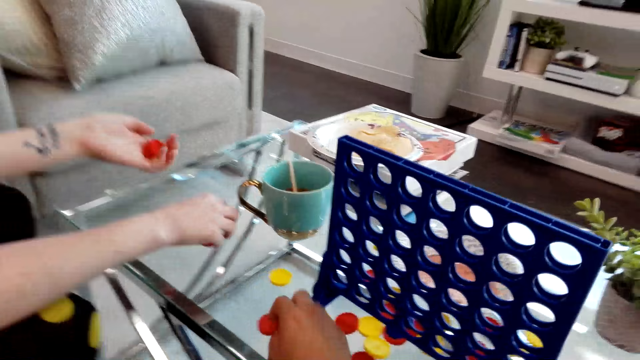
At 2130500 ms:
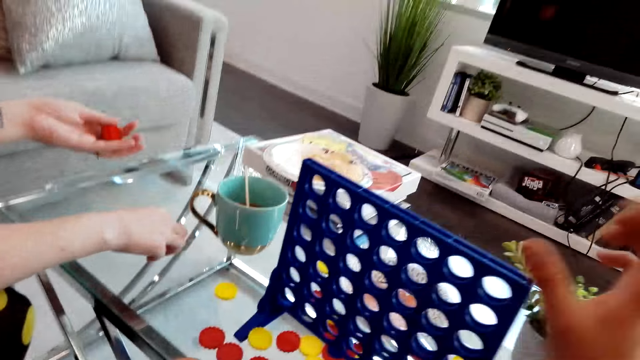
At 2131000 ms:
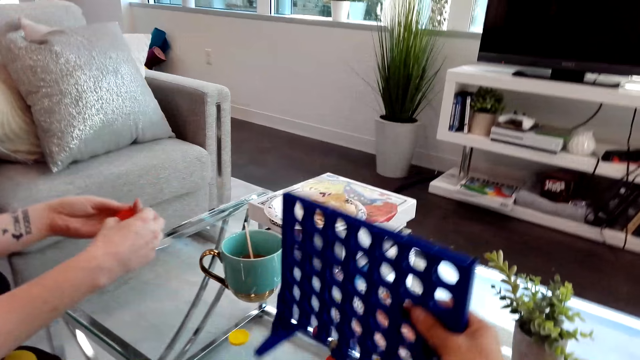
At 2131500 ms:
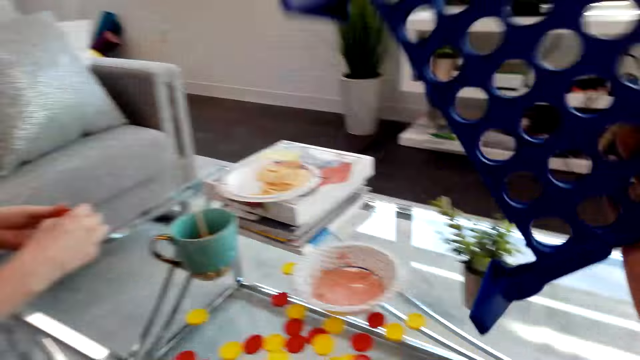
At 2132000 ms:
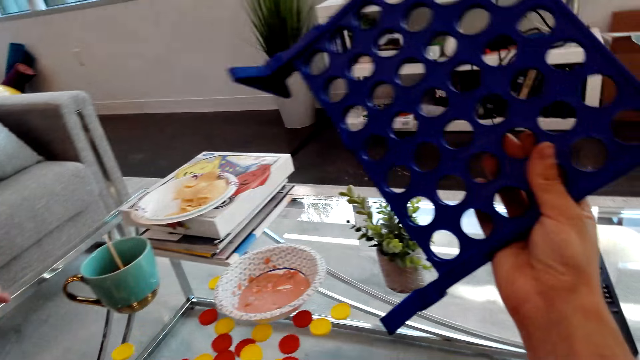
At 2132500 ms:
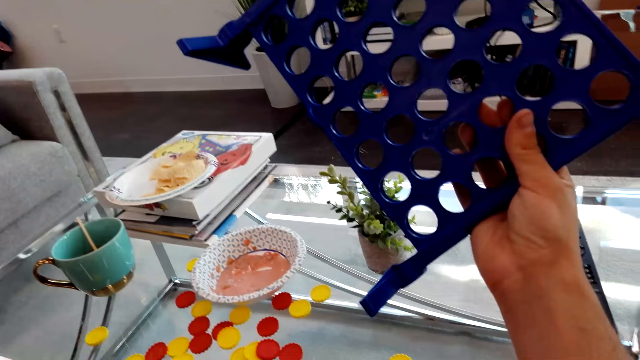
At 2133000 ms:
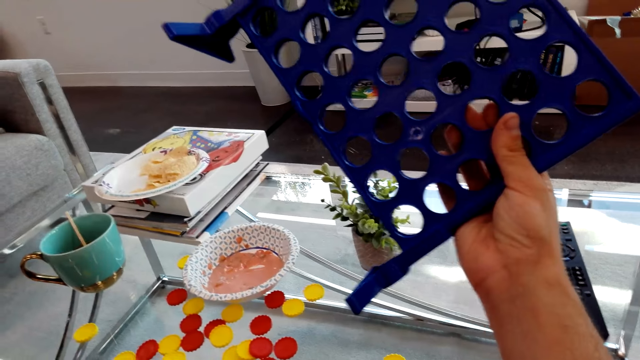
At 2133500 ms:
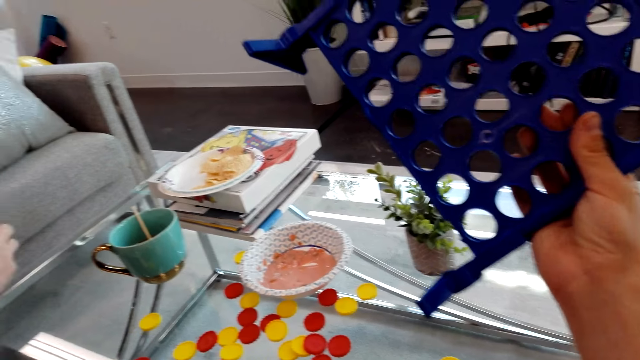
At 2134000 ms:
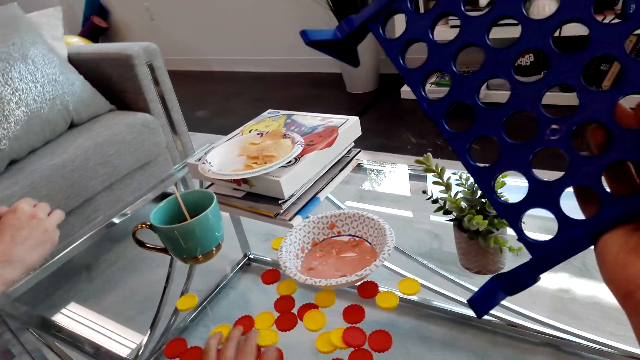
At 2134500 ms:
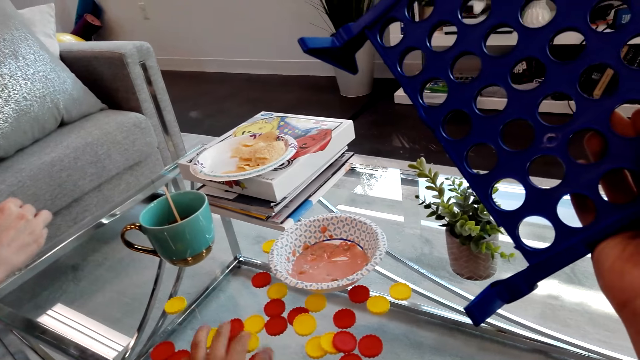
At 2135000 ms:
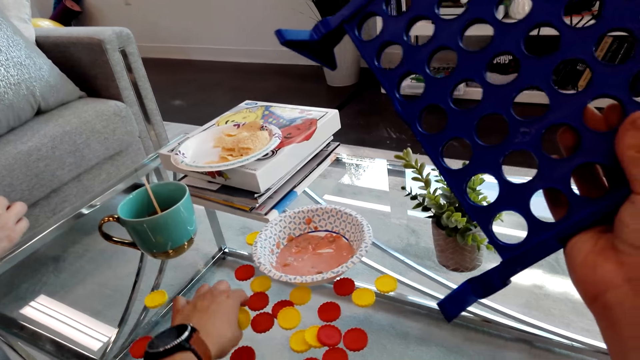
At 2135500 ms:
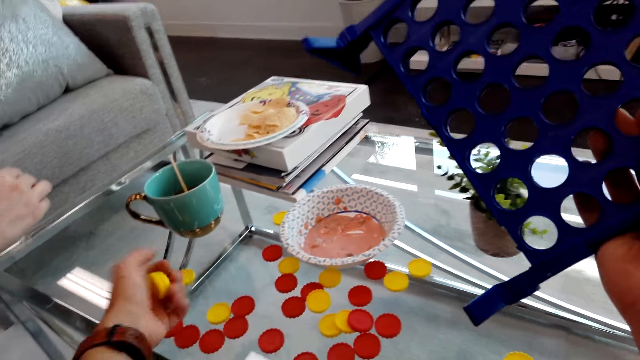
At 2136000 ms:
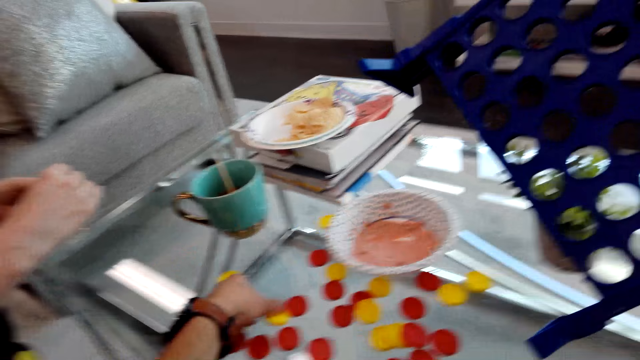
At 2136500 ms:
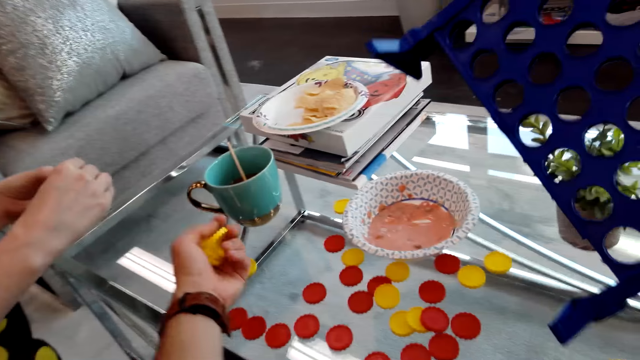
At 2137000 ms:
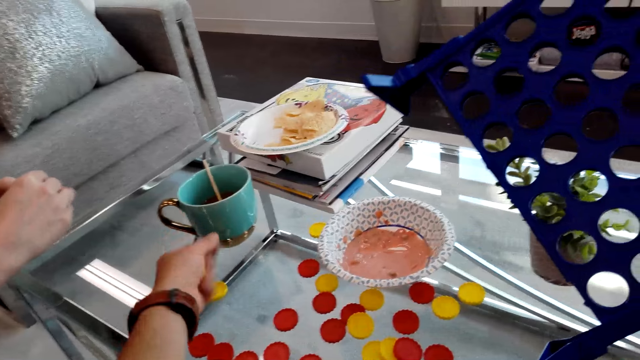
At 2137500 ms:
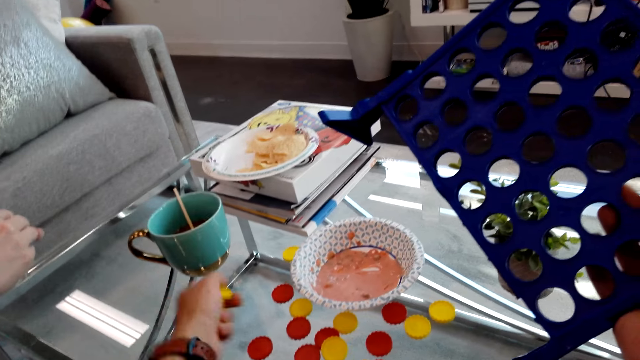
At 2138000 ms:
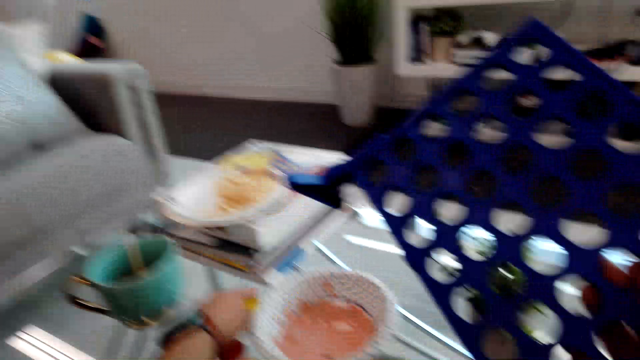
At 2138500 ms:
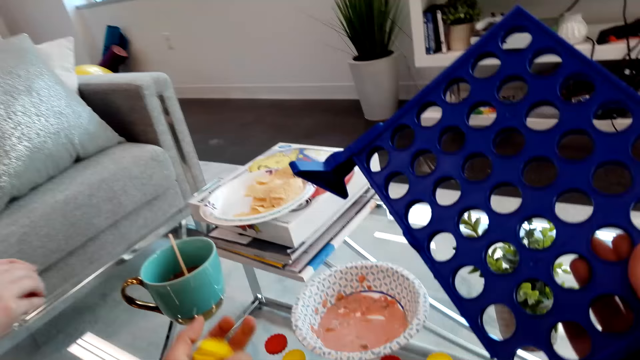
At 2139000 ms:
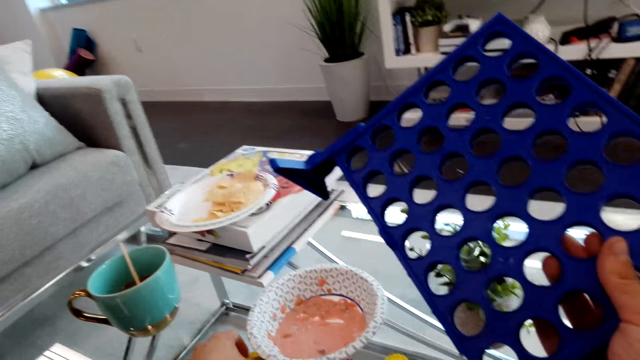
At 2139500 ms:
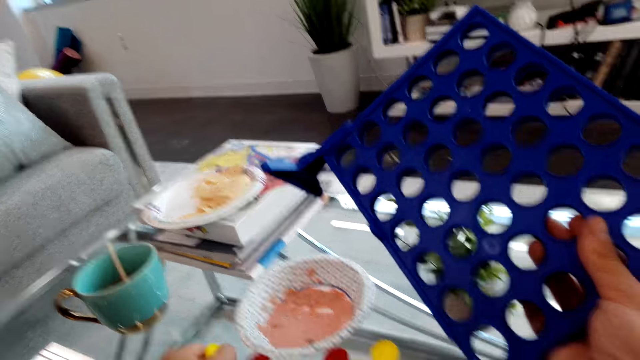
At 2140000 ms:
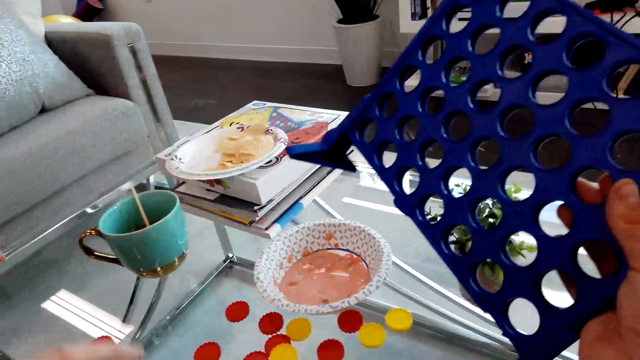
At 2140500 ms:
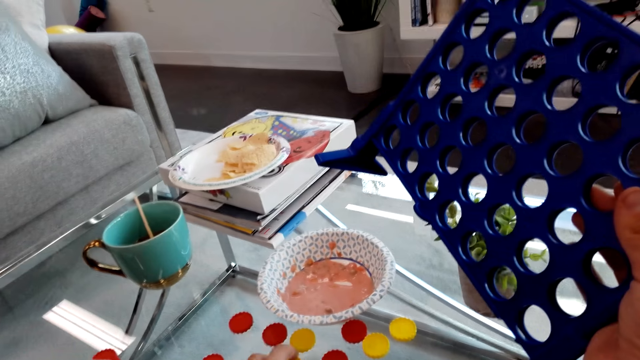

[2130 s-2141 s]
The camera wearer picks the board from the table. They hold the board. They pick Connect 4 game coins from the table.

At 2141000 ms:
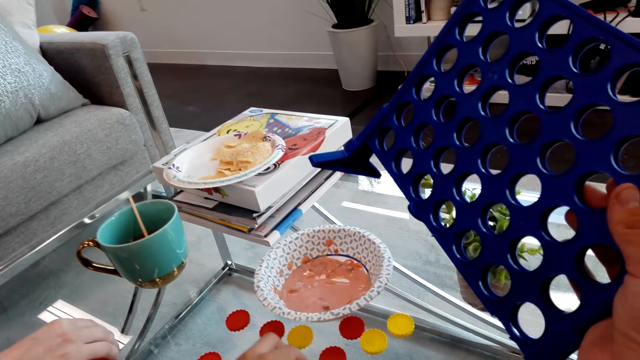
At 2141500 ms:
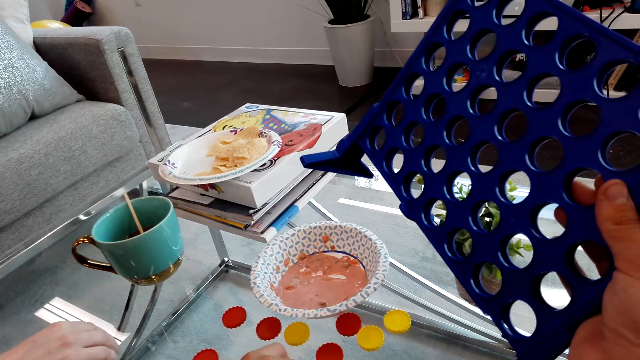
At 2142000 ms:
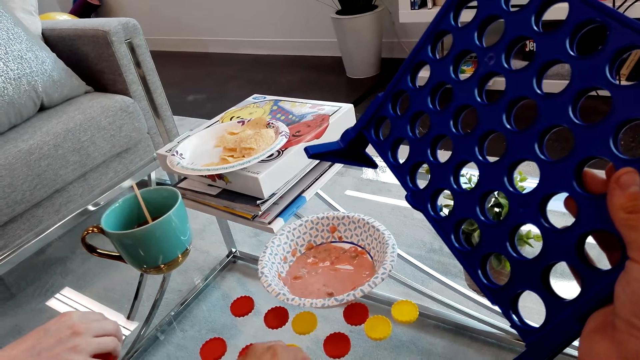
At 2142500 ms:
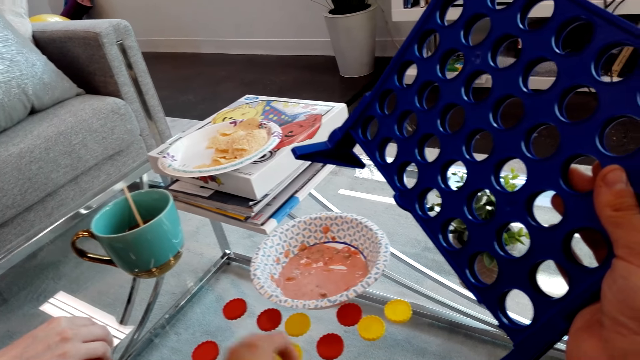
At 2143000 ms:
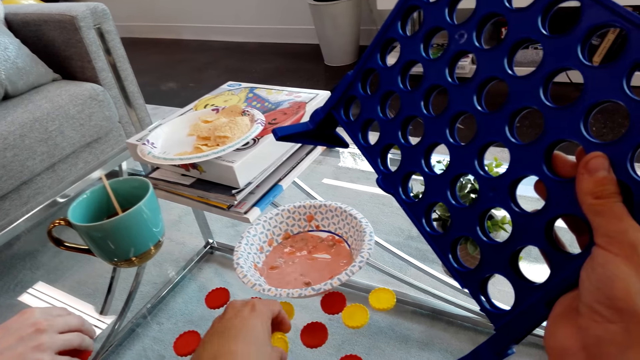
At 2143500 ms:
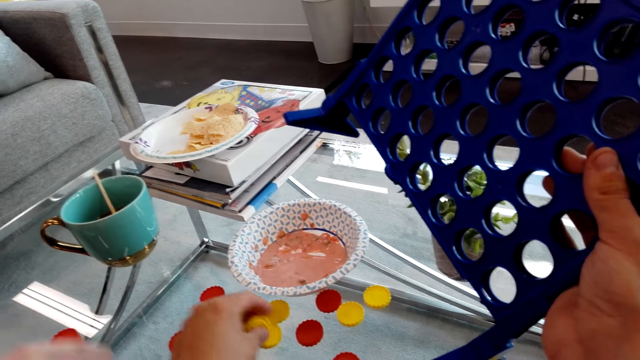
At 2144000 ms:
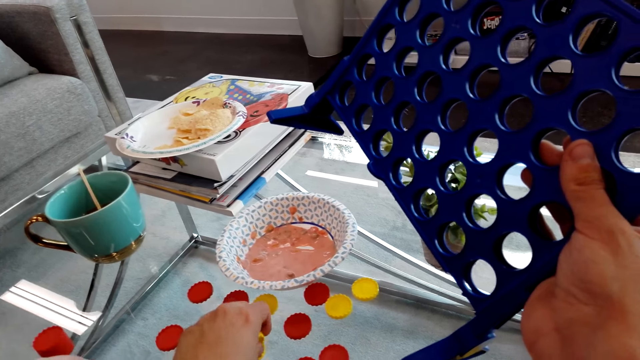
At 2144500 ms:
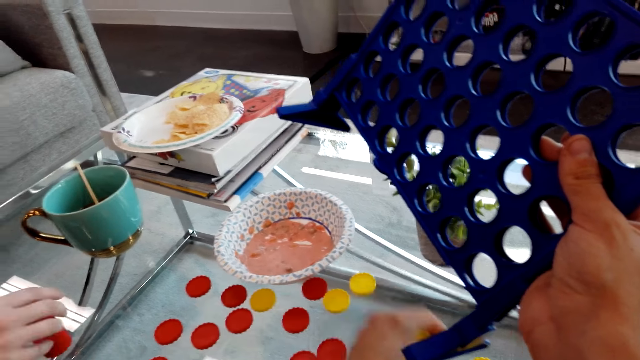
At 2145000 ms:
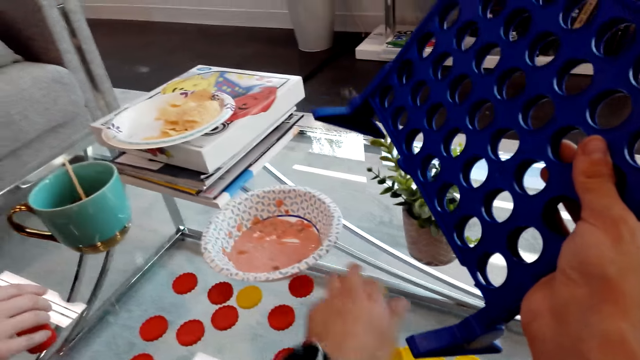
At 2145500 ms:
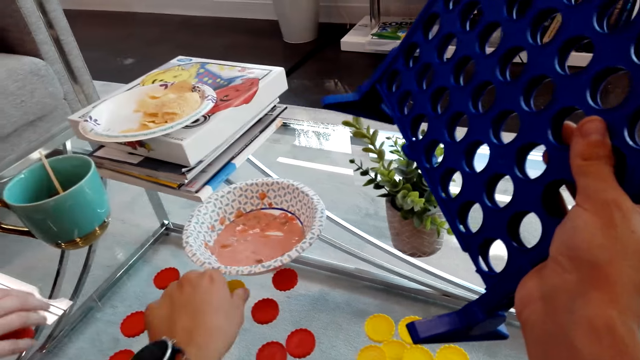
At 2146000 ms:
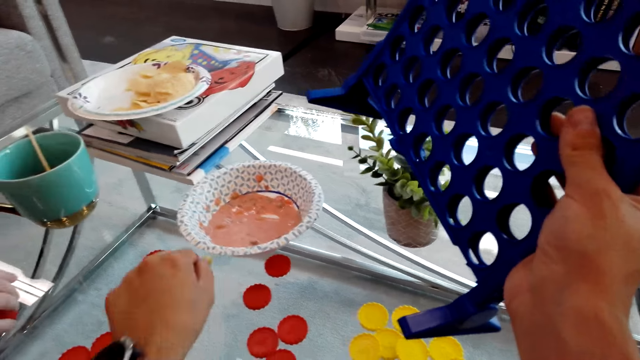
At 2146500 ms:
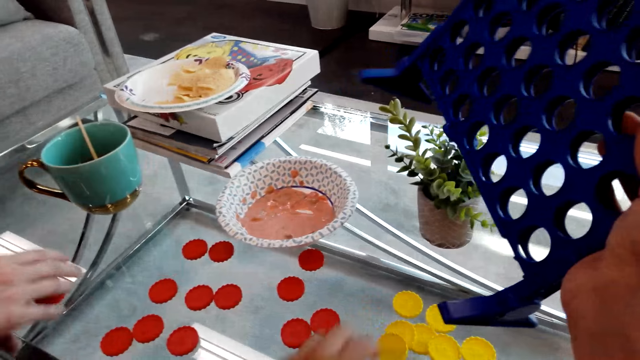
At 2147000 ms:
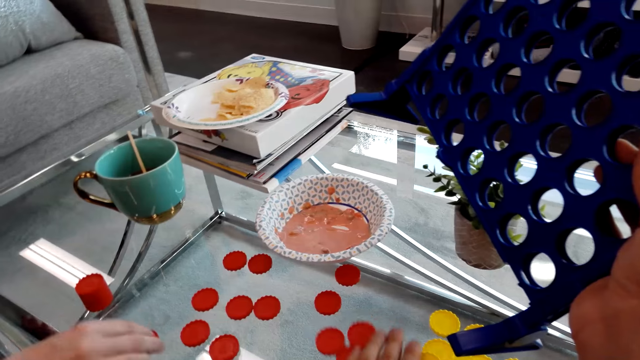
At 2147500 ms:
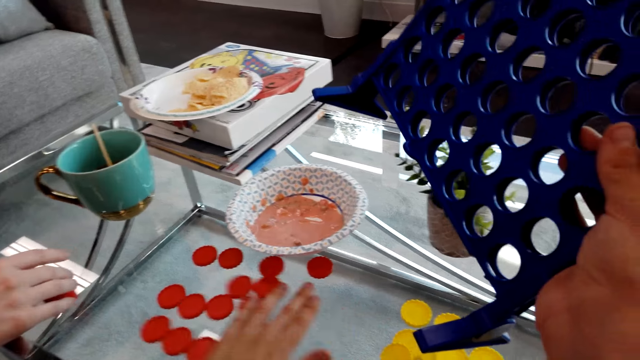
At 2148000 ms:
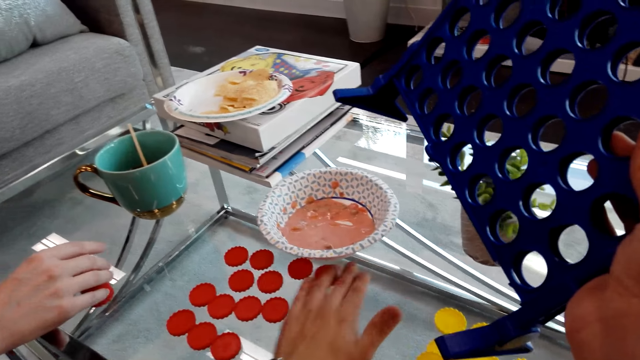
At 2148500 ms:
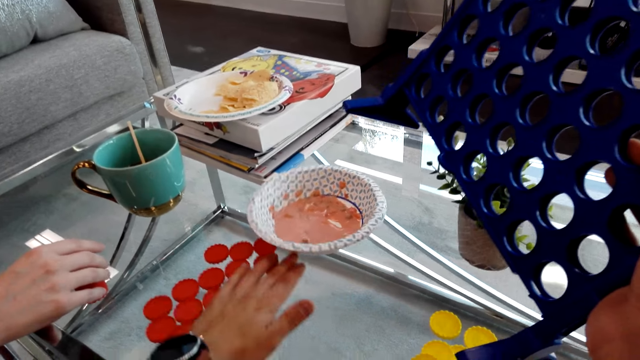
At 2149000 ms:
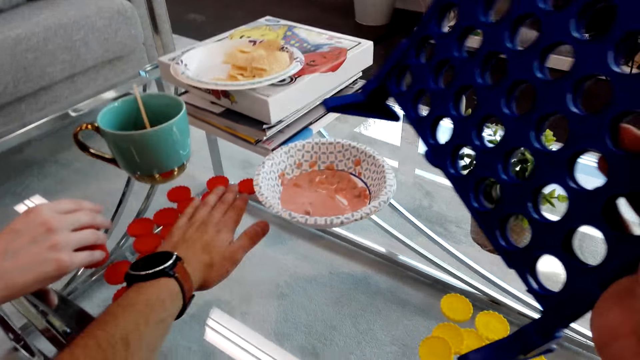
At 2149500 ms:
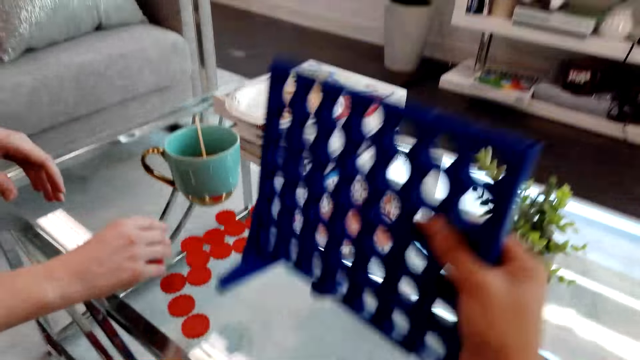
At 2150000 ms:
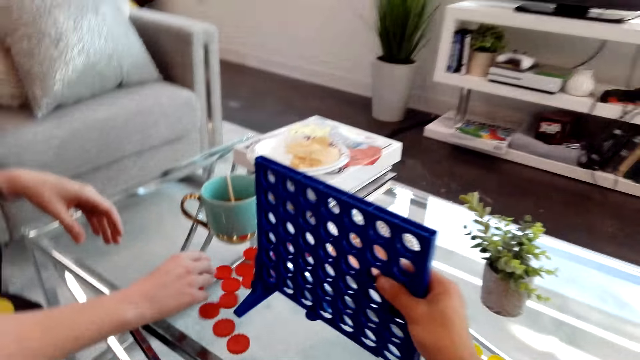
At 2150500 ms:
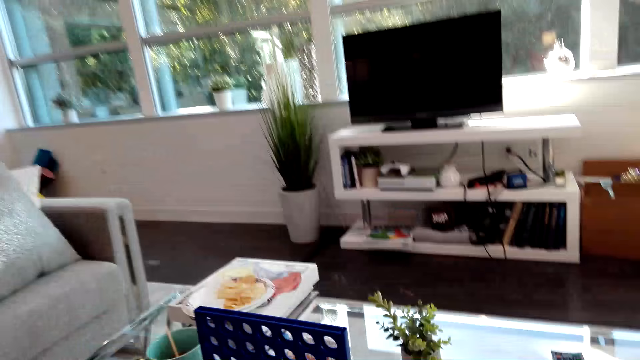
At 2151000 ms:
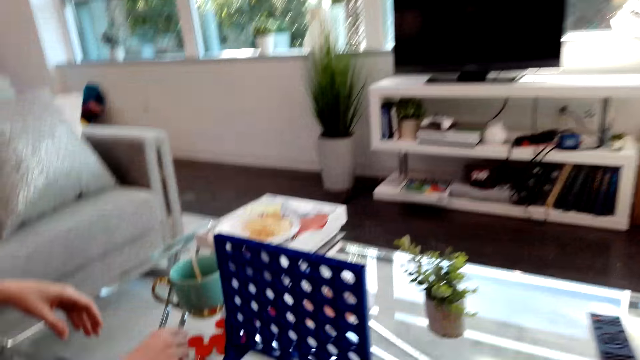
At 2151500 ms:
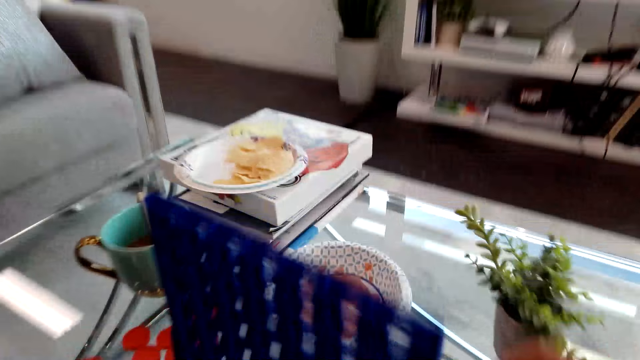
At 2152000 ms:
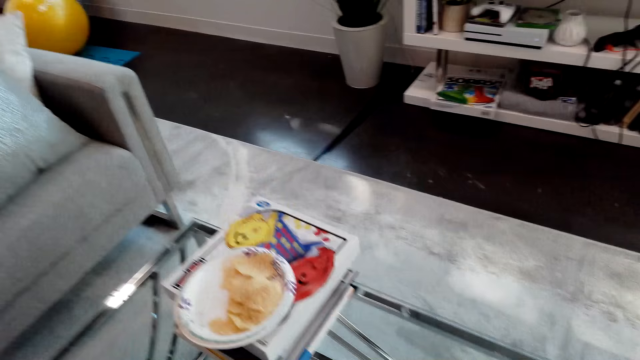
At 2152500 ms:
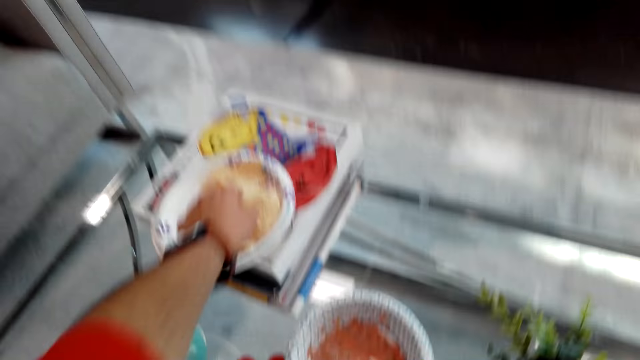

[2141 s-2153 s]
The camera wearer holds a Connect Four board. They pick up a Connect Four piece. They gather the Connect 4 game coins on the table. They put the board on the table.
